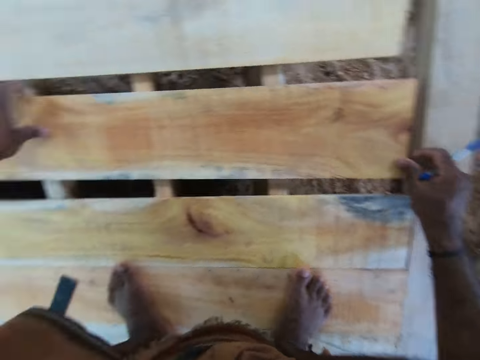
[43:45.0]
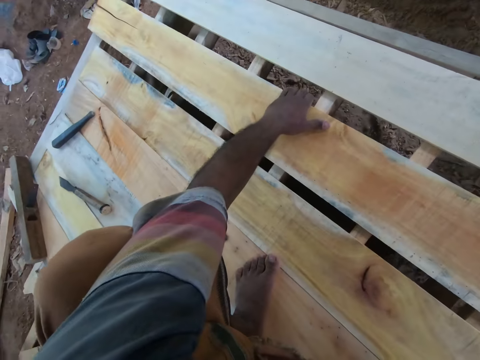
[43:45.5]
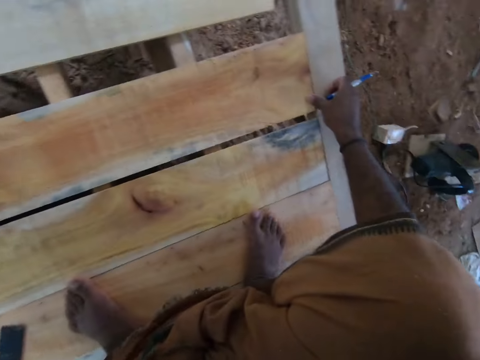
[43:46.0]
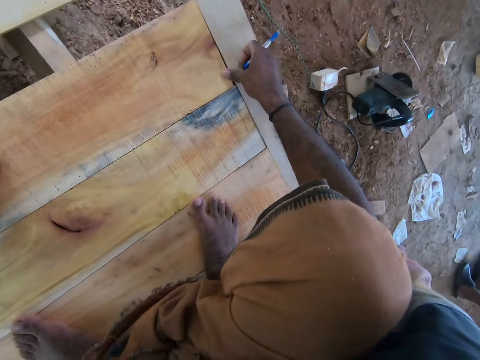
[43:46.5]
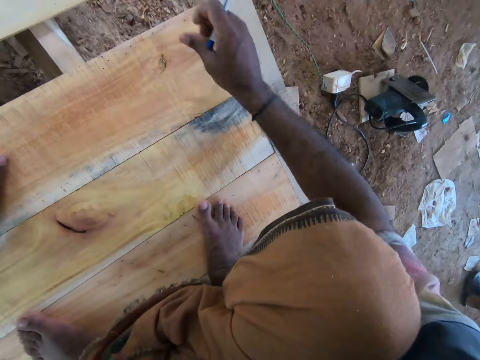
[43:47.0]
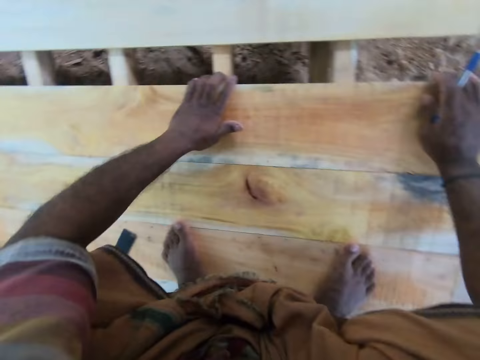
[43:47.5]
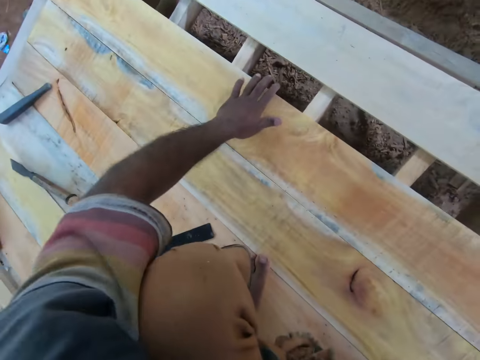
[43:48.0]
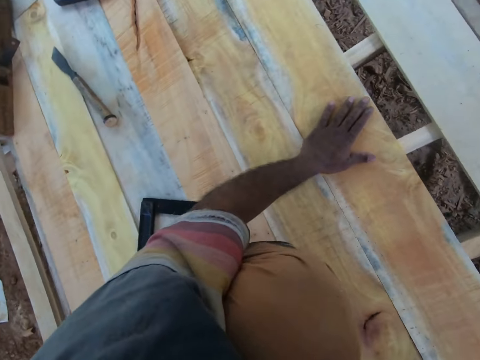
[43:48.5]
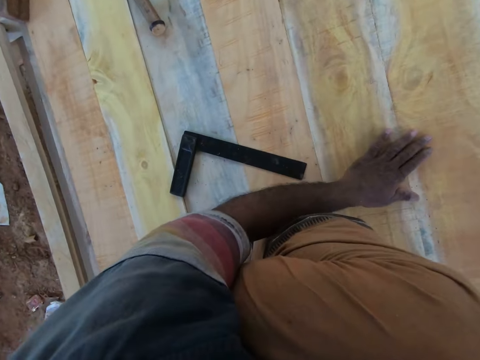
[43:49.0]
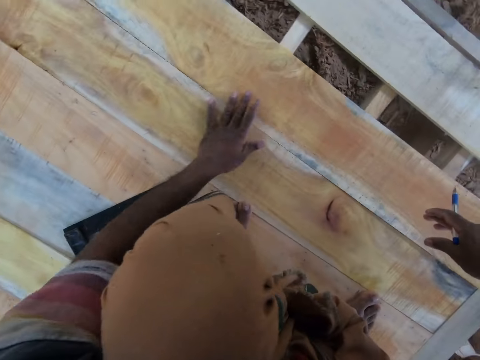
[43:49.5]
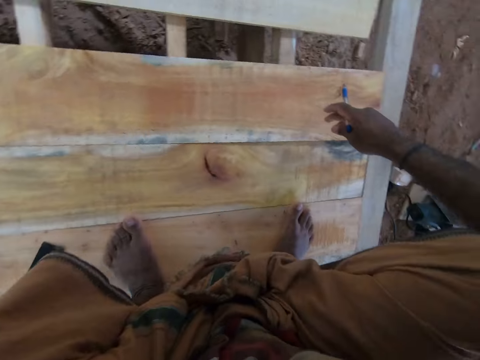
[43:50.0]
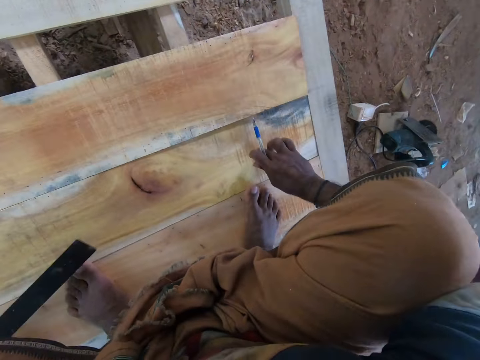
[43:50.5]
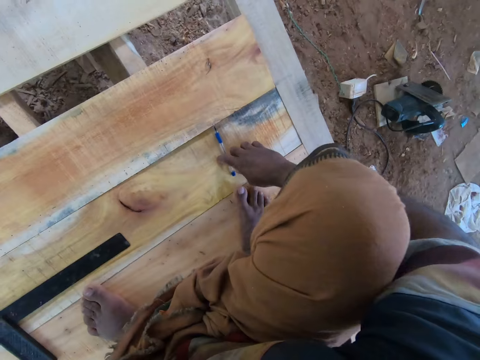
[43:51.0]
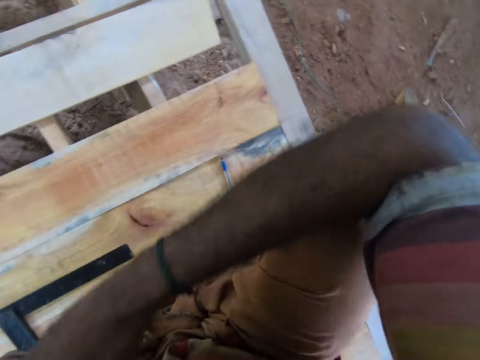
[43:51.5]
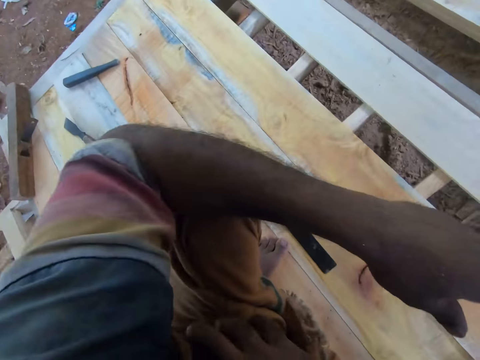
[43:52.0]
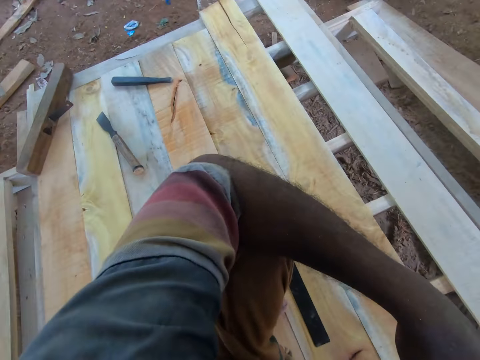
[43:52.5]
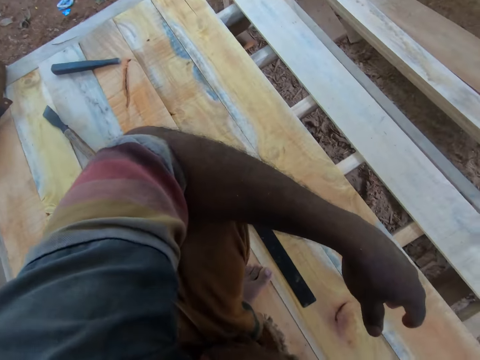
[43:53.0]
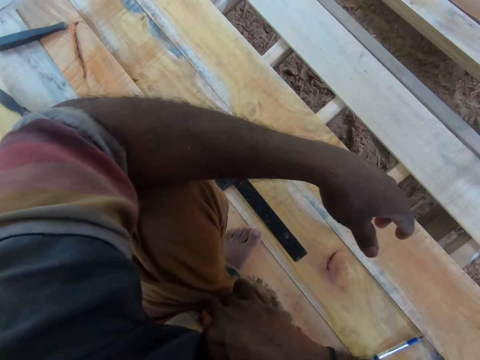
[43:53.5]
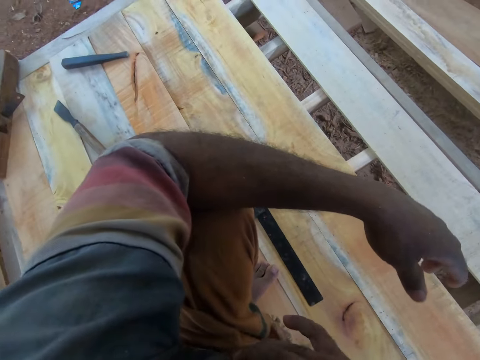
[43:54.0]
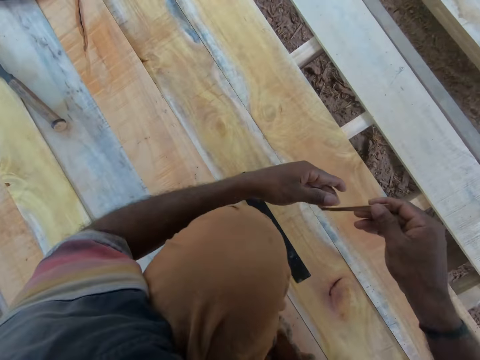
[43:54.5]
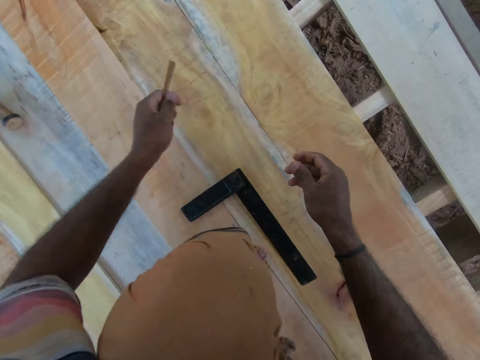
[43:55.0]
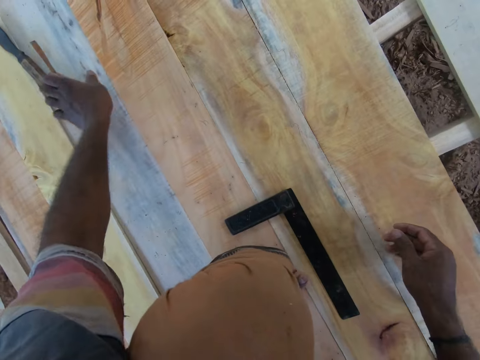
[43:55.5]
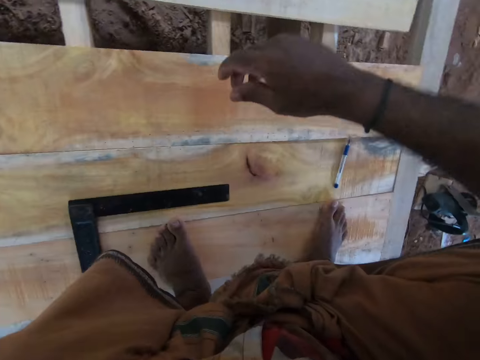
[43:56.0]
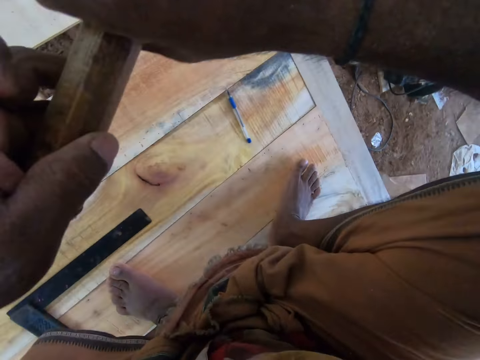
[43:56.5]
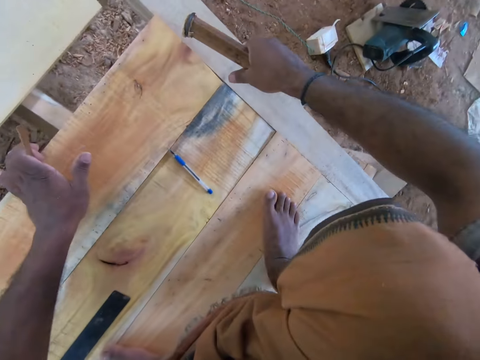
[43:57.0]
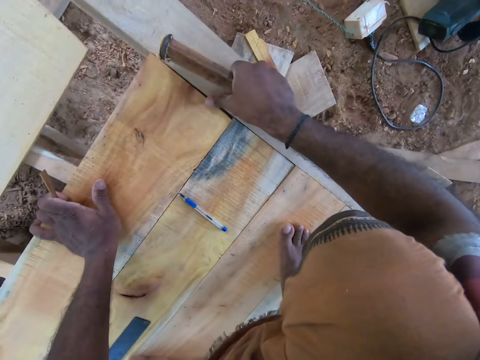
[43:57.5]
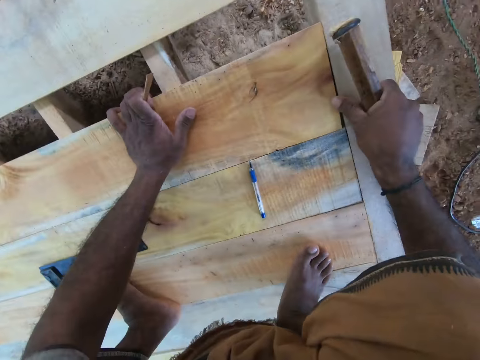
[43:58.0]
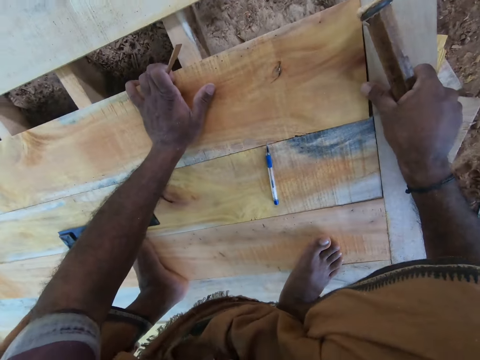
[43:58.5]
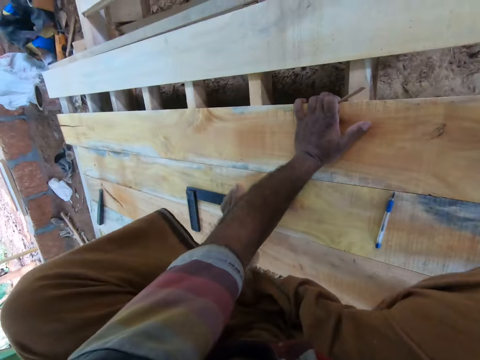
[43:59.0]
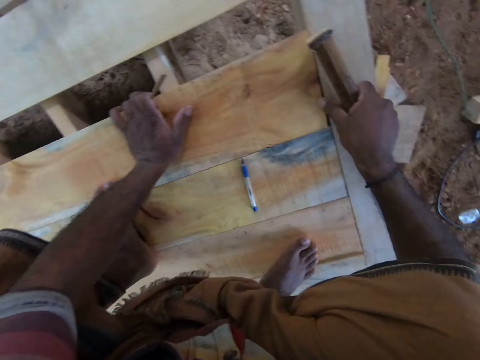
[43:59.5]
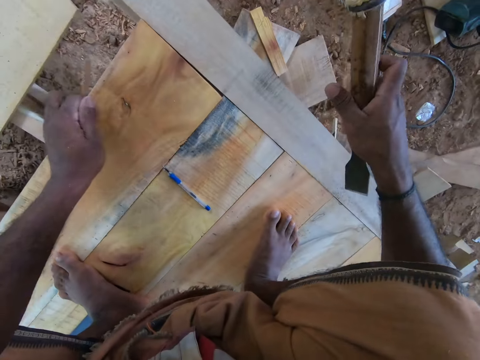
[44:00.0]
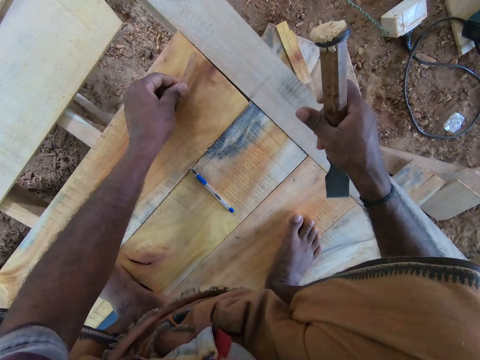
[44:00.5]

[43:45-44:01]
The camera wearer aligns the plank on the platform with his hands. He touches the piece of wood with the left hand. He moves the angle ruler on the platform with his hands. He looks around. He drops the pen on the platform with his hands. He looks around again. He picks up a wood chip from his shirt pocket with his right hand. He passes the wood chip from his right to left hand. He picks up the chisel on the platform with his left hand. He passes the chisel from his left to right hand. He aligns the plank on the platform with his hands. He picks up something.

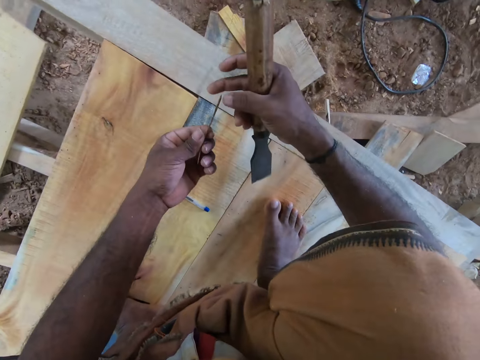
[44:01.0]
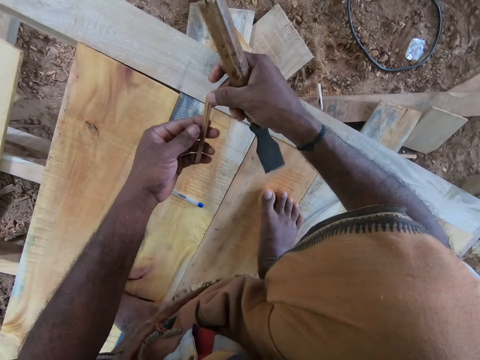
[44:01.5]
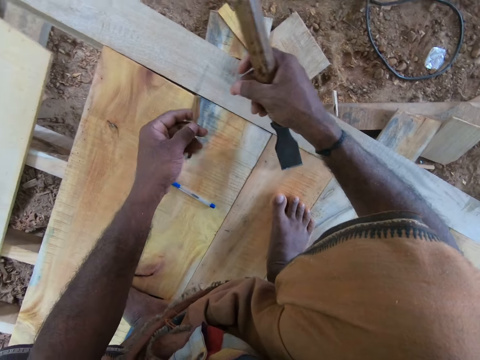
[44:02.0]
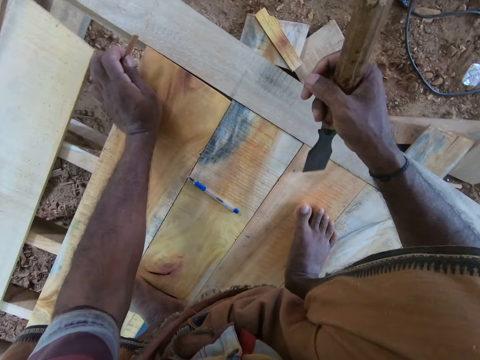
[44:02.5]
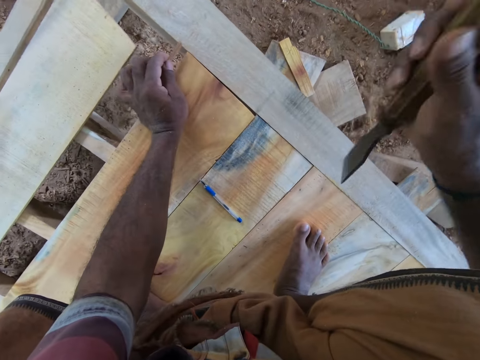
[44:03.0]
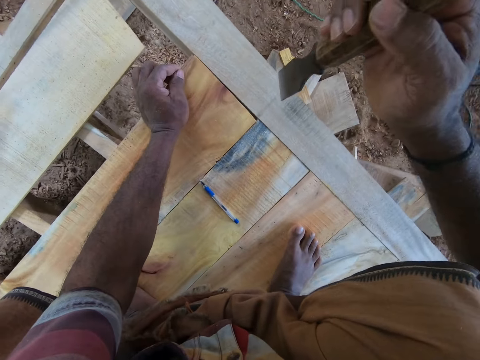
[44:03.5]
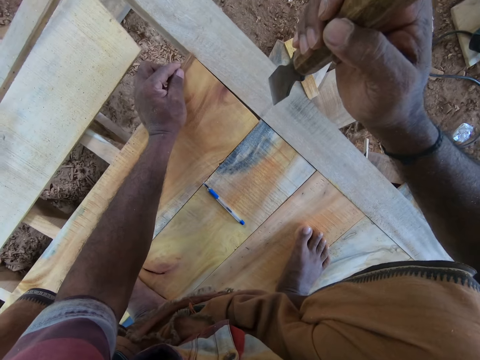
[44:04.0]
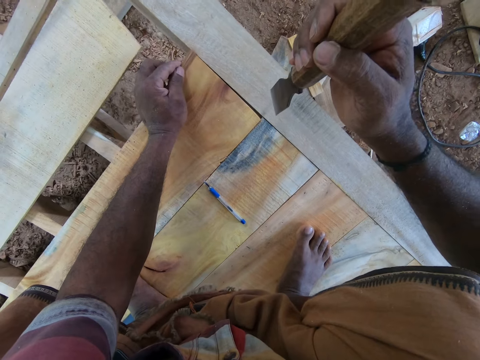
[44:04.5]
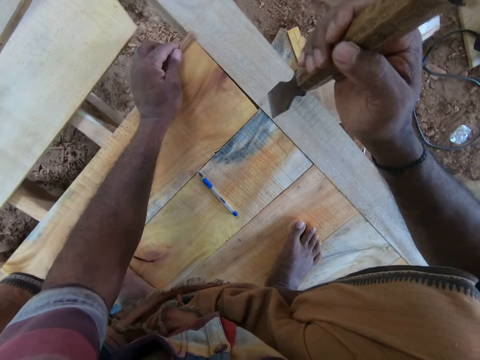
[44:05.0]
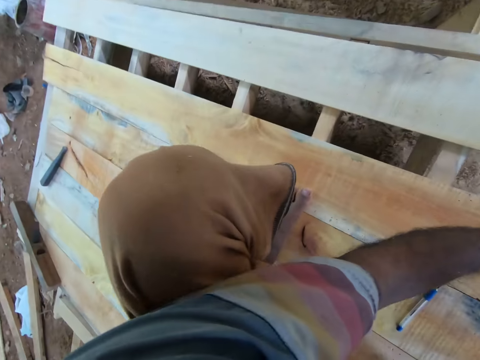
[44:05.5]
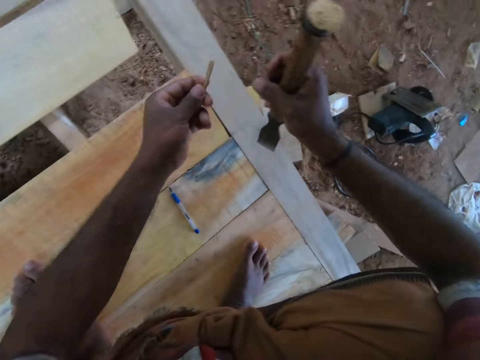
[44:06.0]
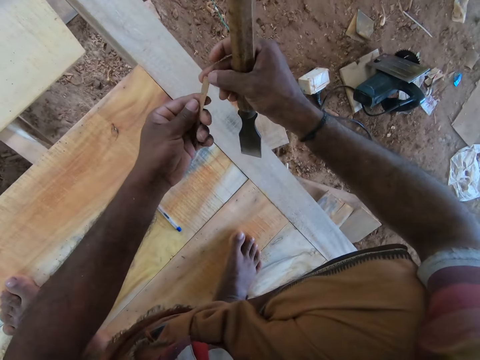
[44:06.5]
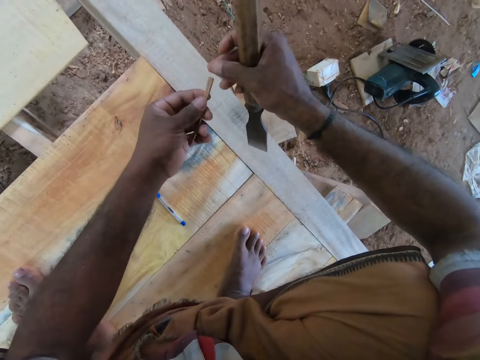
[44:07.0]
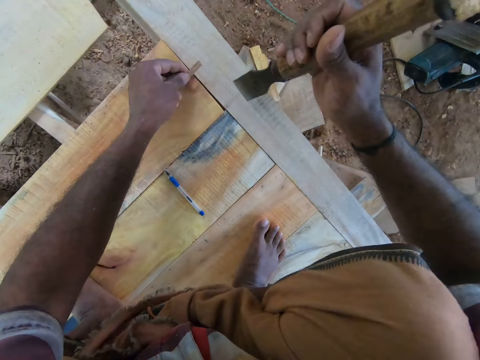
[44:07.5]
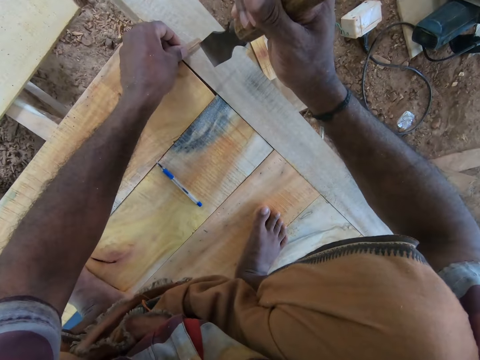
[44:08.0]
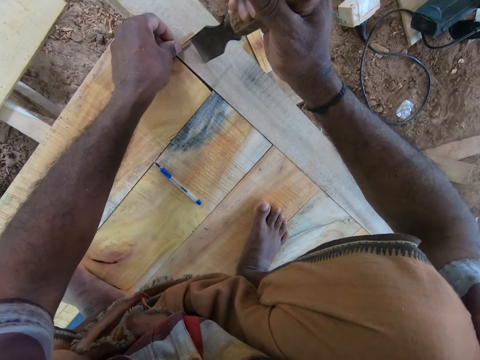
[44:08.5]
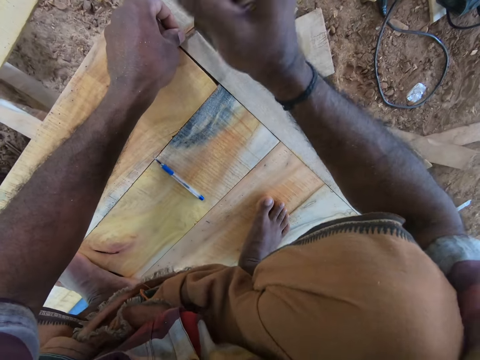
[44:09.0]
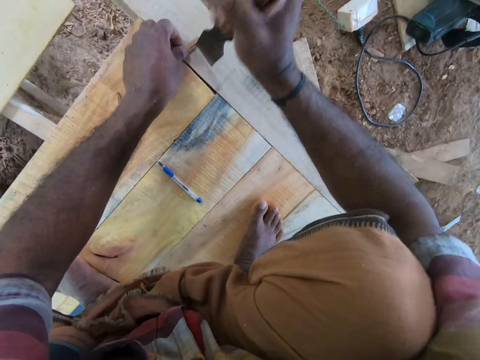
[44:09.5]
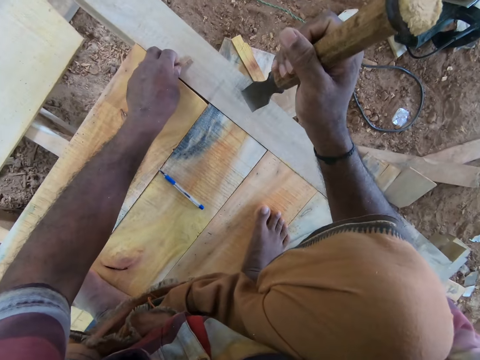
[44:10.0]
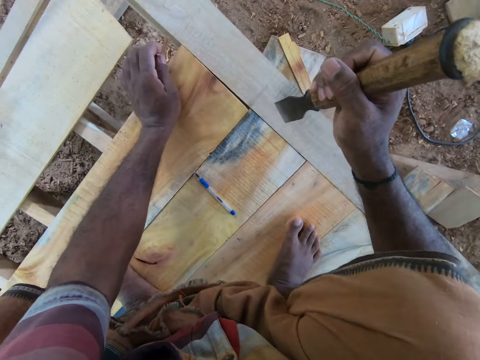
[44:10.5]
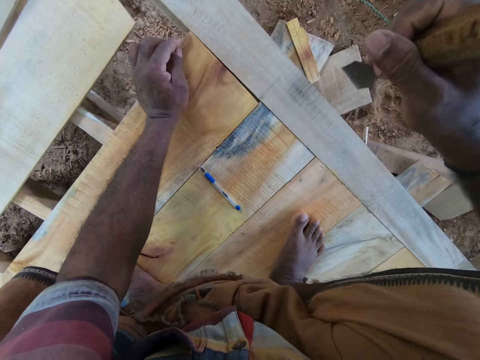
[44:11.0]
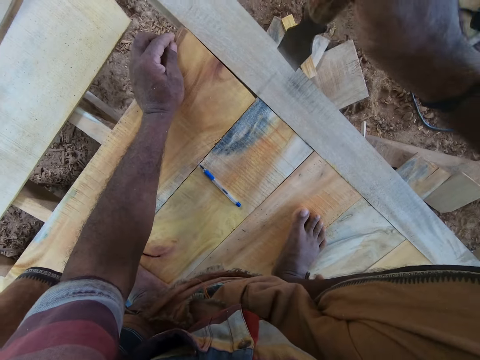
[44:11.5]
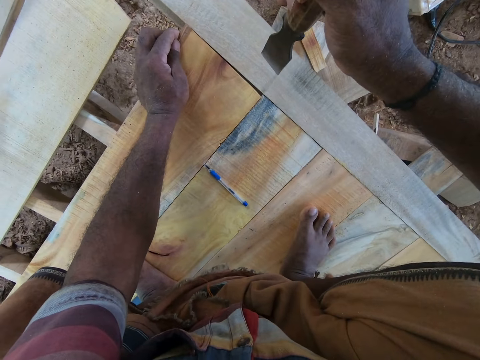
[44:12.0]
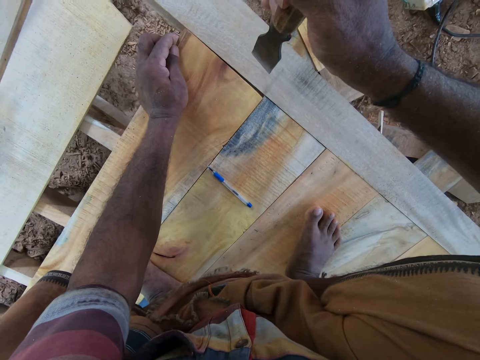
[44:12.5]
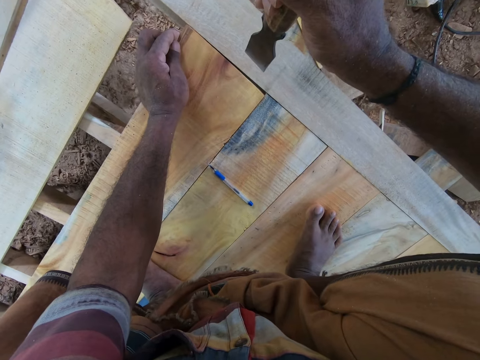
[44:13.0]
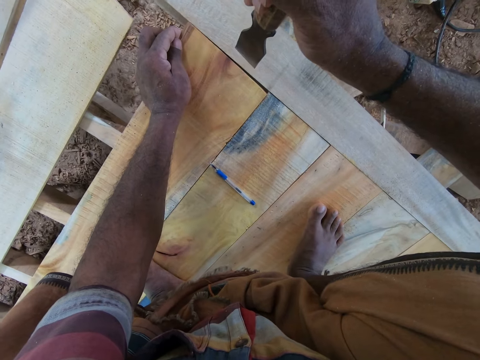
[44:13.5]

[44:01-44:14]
The camera wearer turns a piece of wood. He places the piece of wood alongside the wood. He touches the wood chip with his hands. He looks around. He places the wood chip at the edge of the plank on the platform with his left hand. He marks the wood chip with the chisel in his right hand. He presses something on the piece of wood. He aligns the wood chip with an end of the plank on the platform with his left hand. He places the left hand on the wood.
